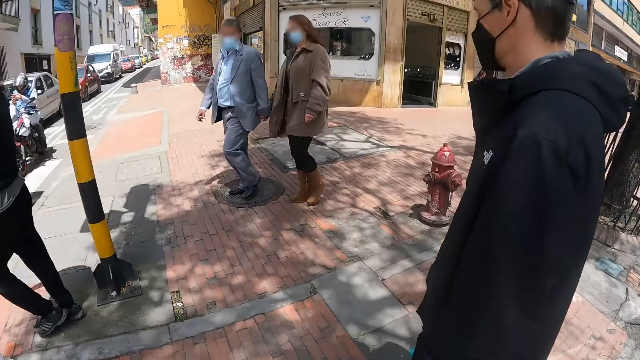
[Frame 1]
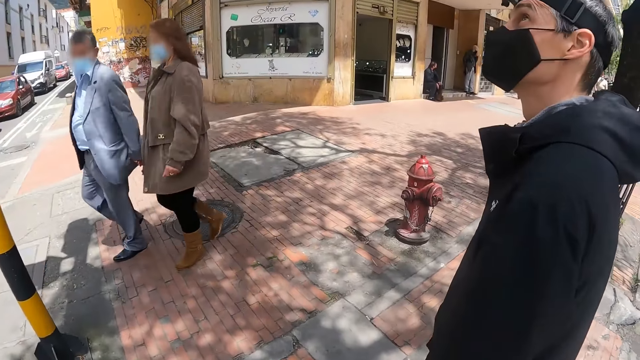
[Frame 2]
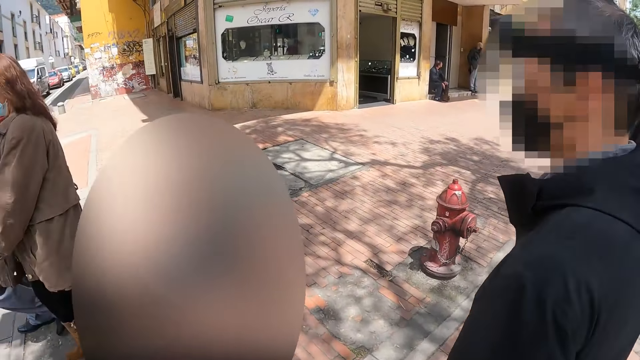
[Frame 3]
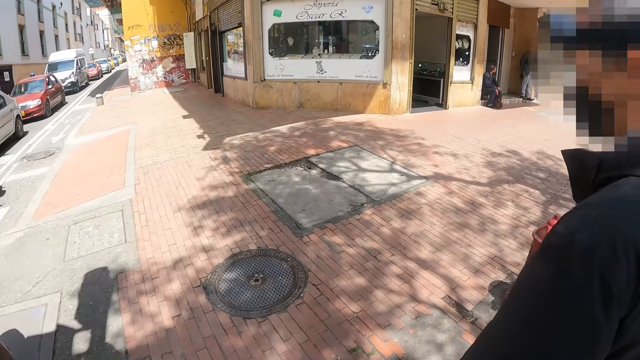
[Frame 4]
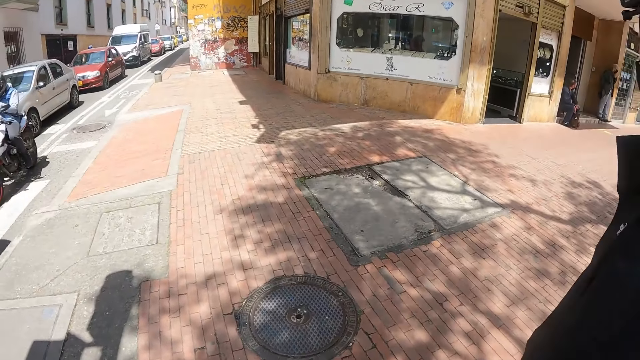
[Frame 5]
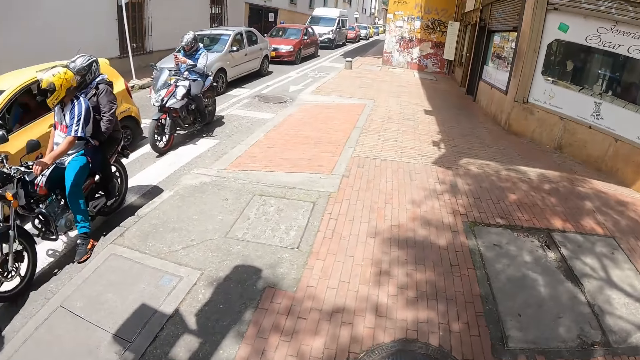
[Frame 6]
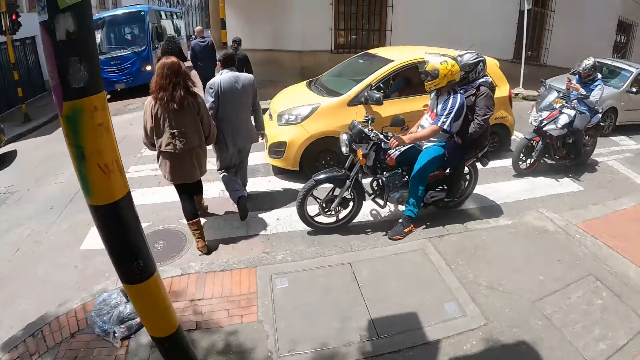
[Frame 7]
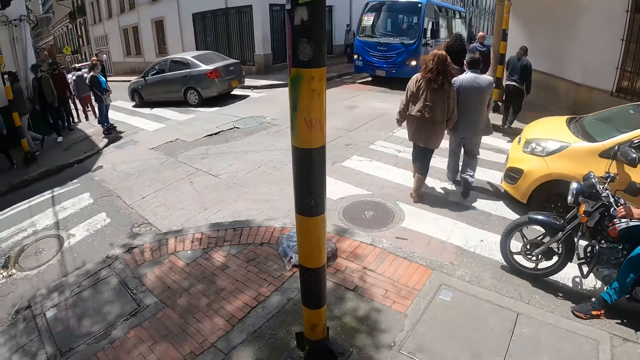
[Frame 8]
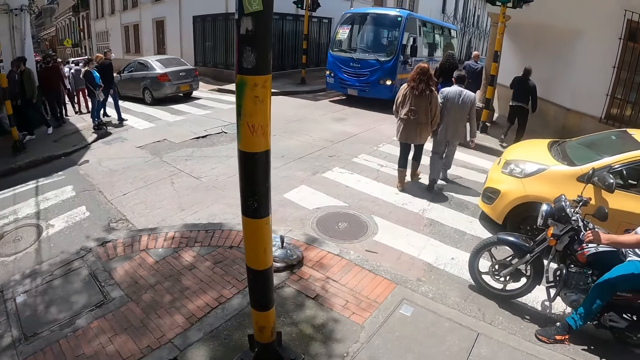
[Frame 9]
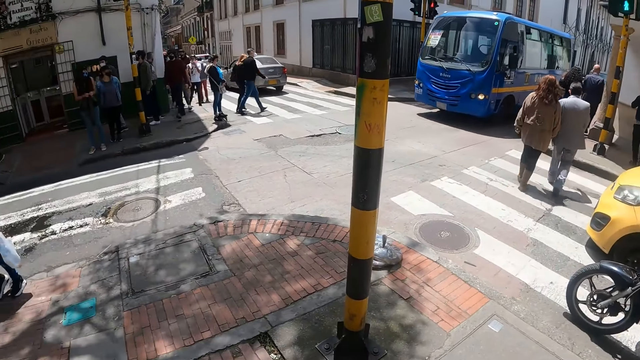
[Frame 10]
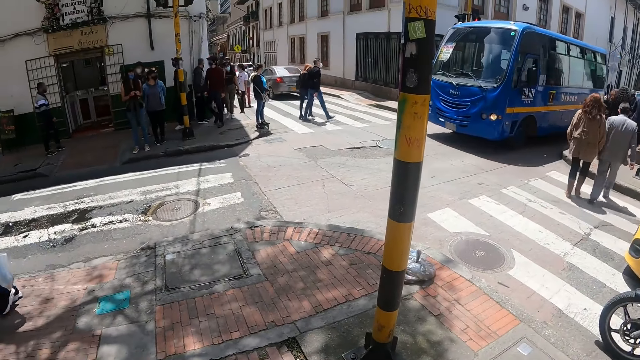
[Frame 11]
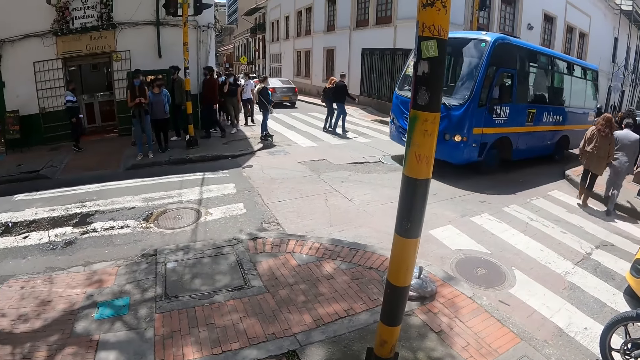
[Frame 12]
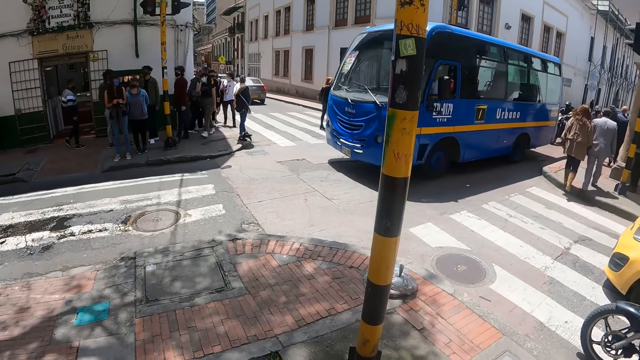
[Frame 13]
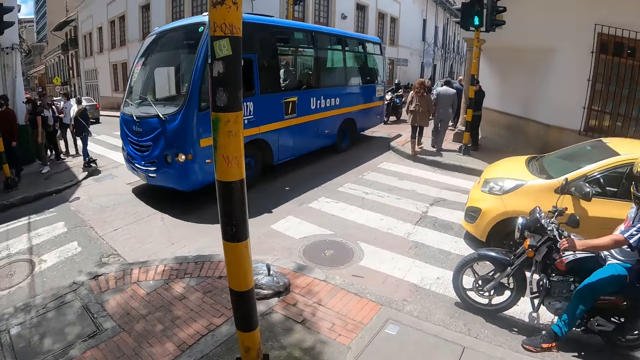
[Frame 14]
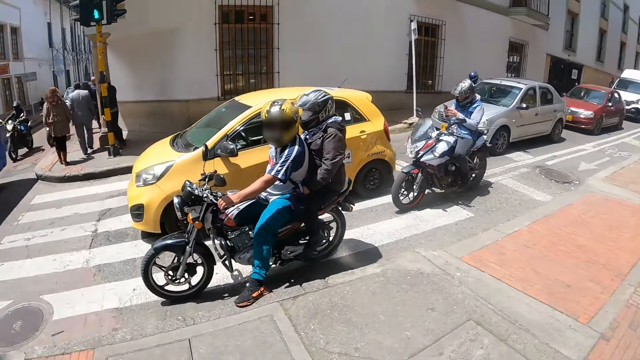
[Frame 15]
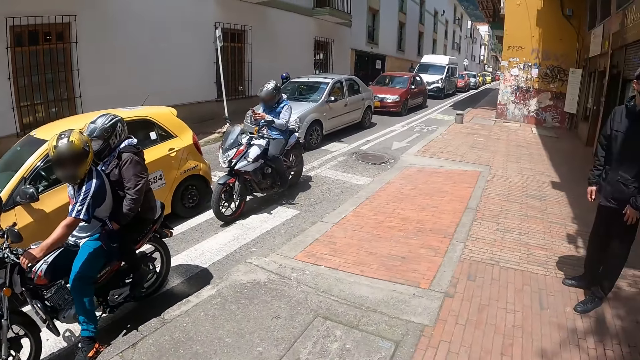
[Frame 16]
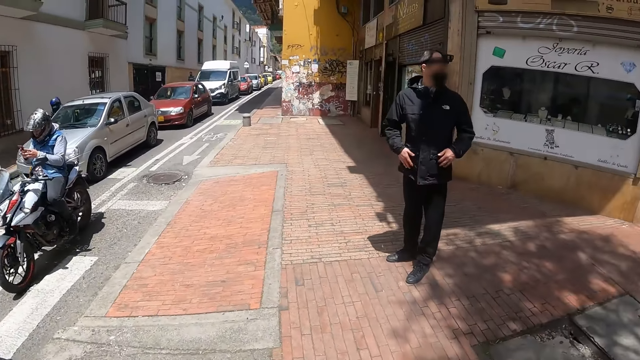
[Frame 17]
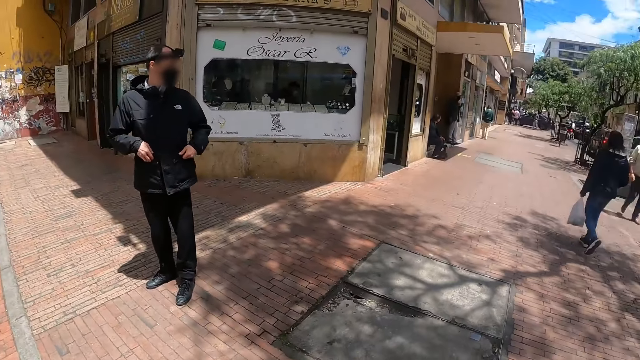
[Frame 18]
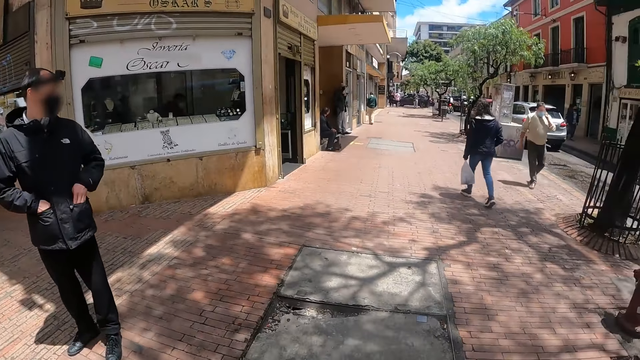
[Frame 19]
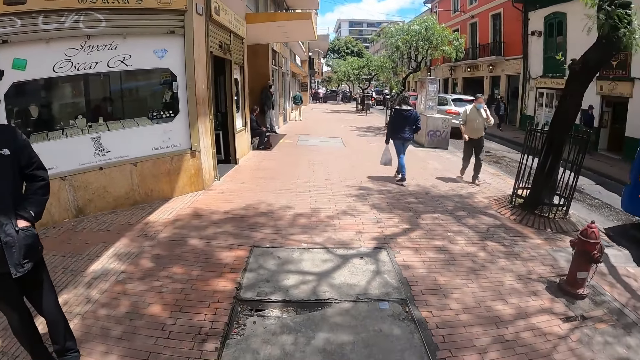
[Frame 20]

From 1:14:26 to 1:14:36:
The camera wearer walks along the street. They turn around. They look around.

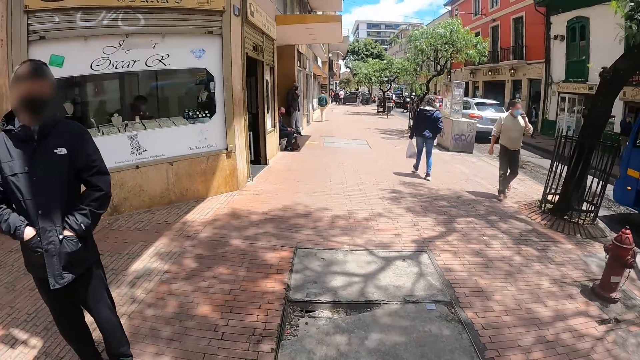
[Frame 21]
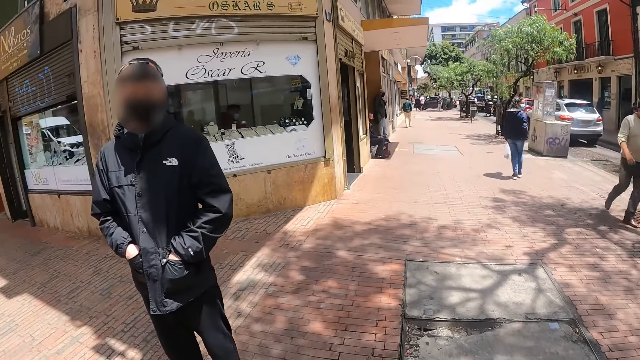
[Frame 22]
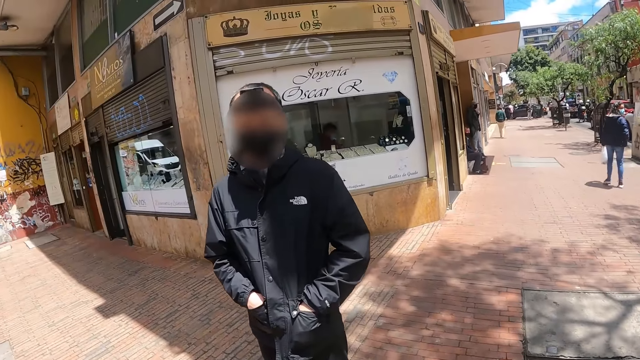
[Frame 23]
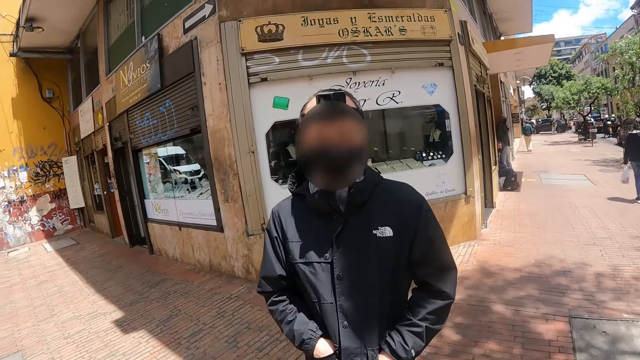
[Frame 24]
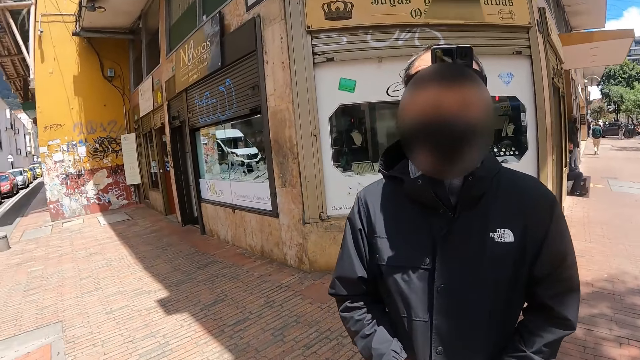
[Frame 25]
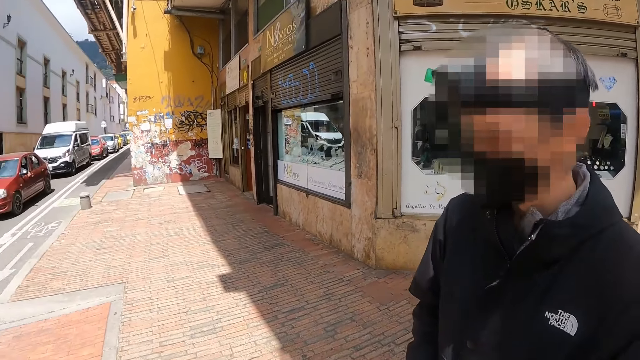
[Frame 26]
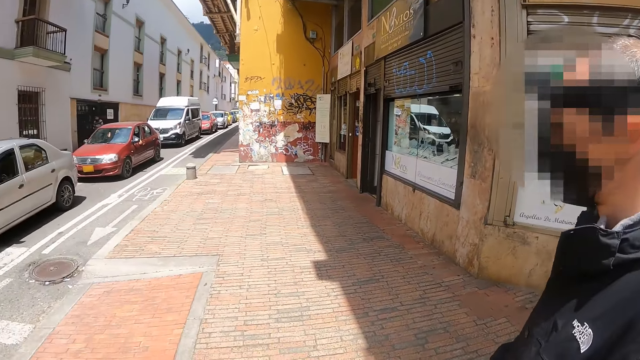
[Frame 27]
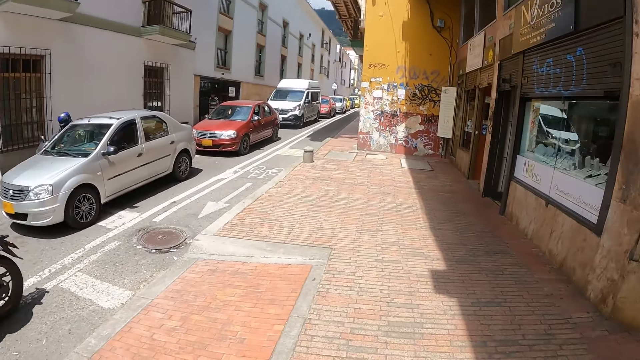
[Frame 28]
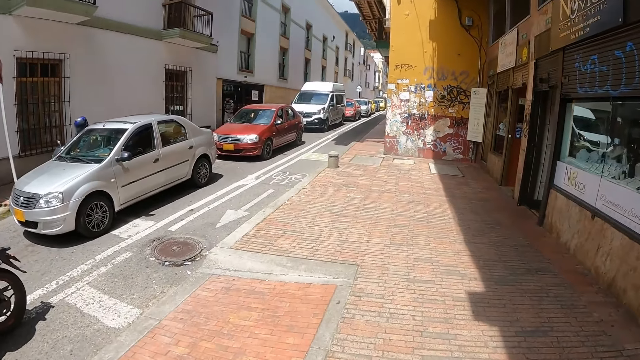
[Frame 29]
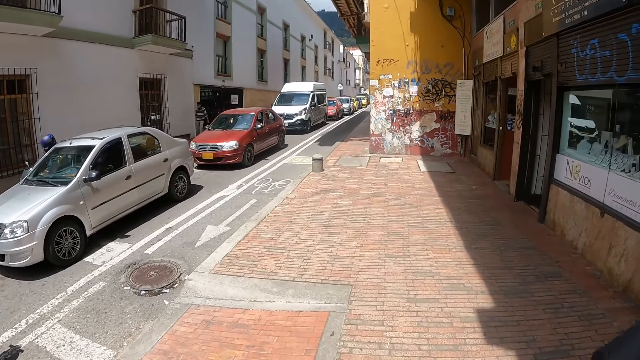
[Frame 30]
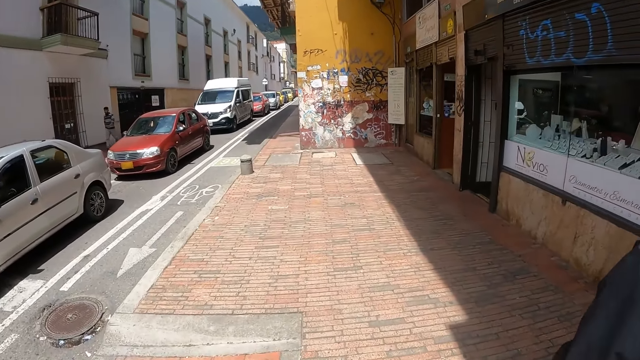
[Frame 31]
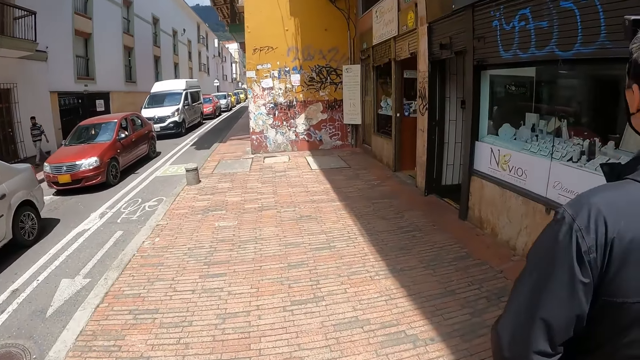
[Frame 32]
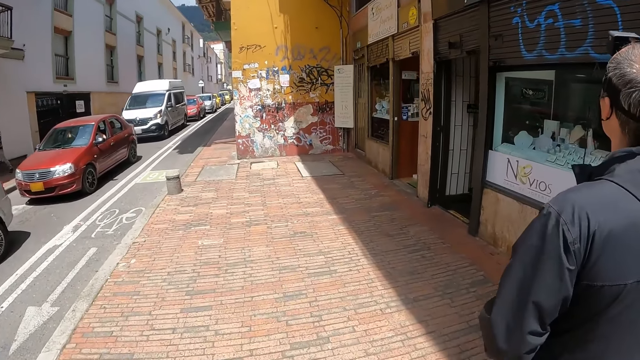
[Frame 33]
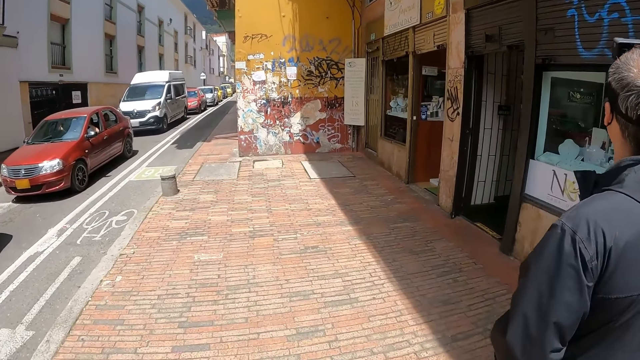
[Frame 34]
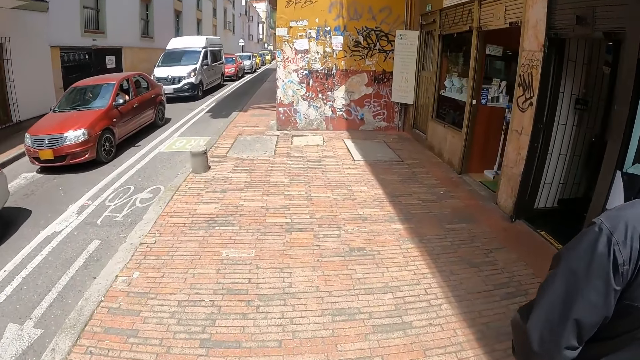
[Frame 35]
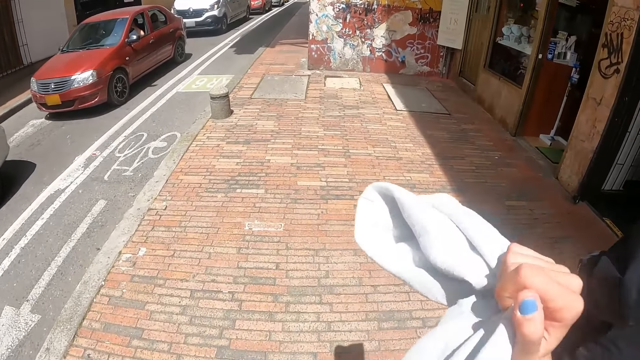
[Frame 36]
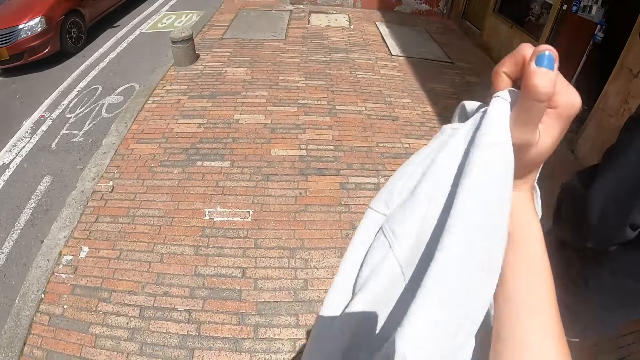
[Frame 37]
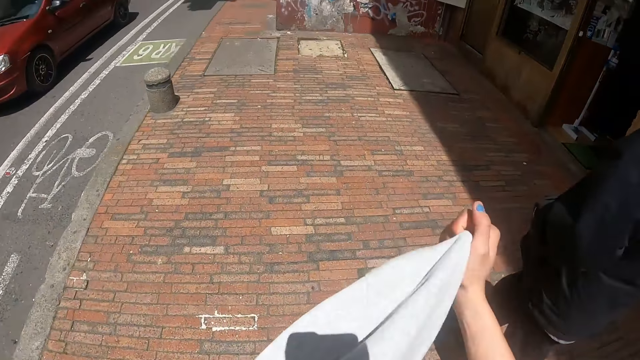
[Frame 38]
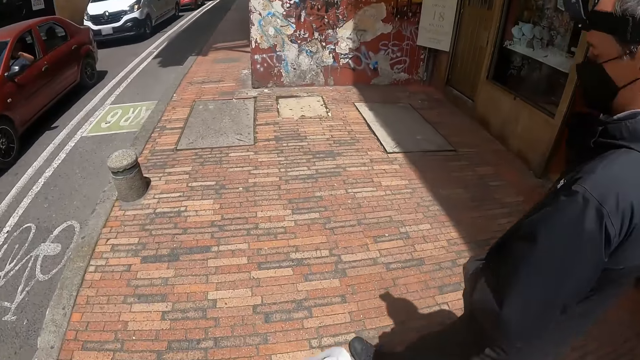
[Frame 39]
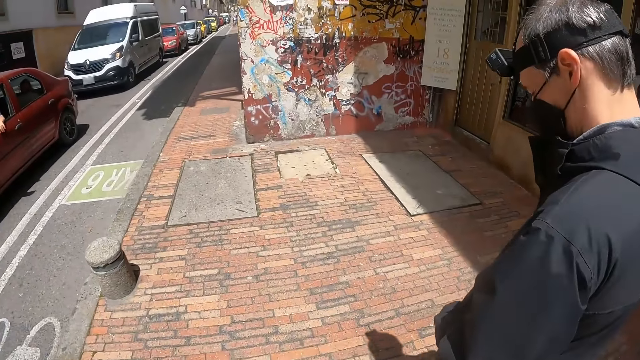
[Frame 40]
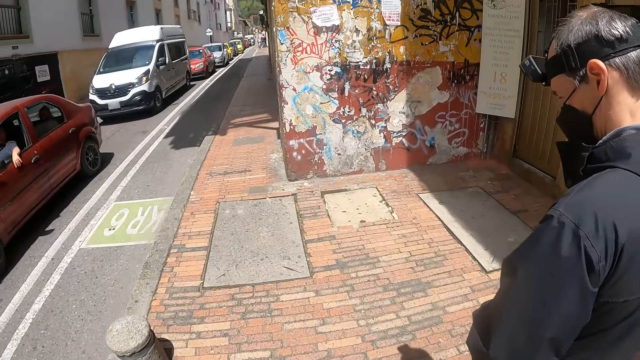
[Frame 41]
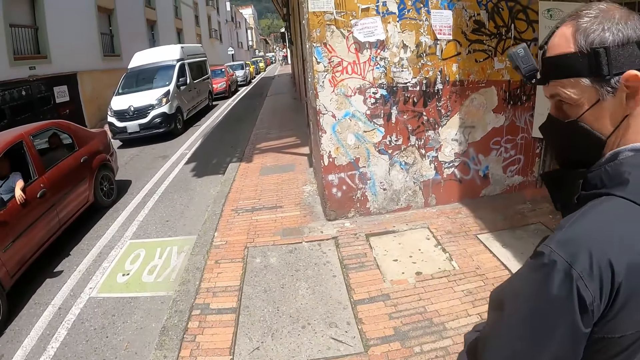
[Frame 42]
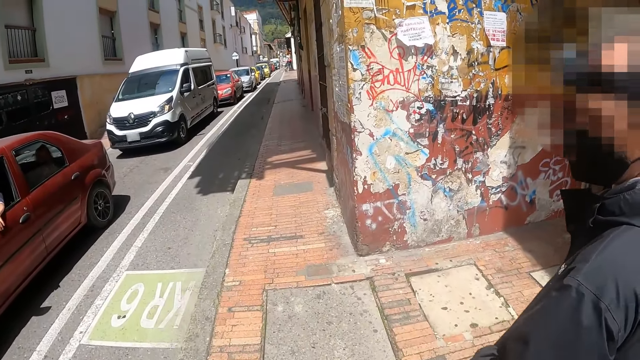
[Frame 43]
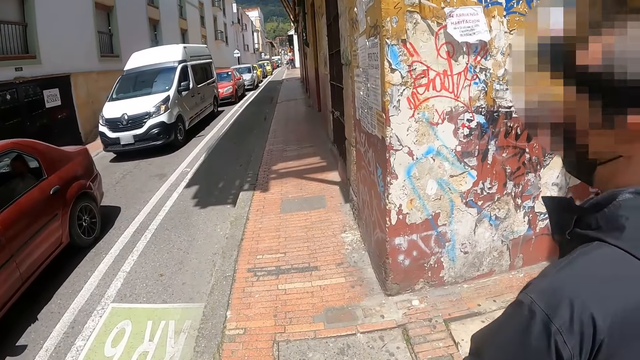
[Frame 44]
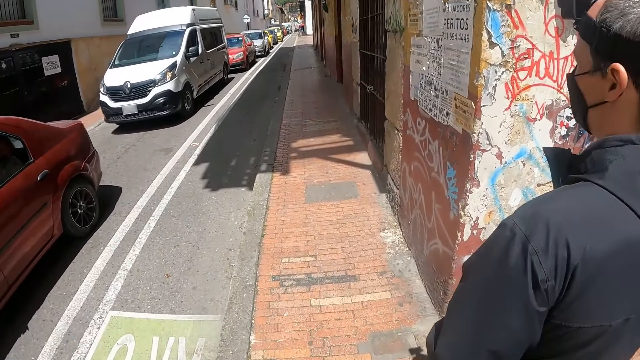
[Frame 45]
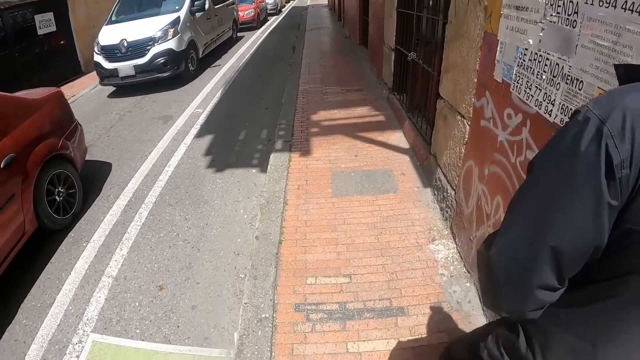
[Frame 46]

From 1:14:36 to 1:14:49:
The camera wearer and a person walk around. The camera wearer walks along the street. They hold a sweater. They pull the hood. They walk along the street. The person walks along the street.
